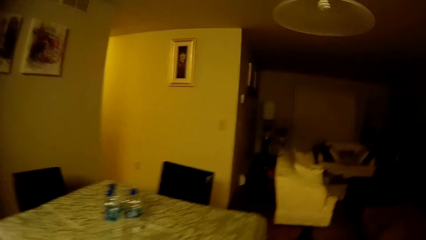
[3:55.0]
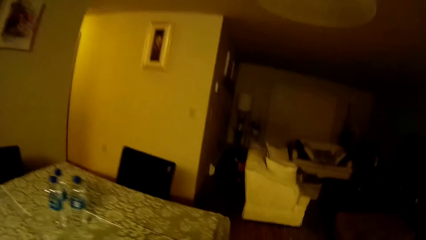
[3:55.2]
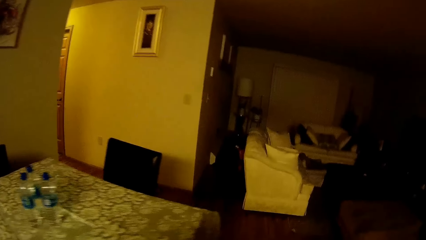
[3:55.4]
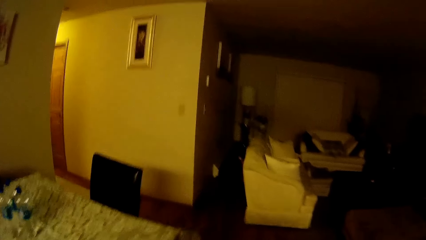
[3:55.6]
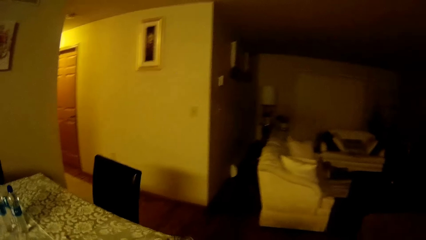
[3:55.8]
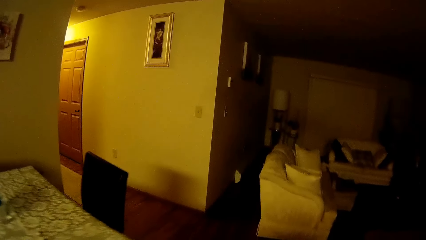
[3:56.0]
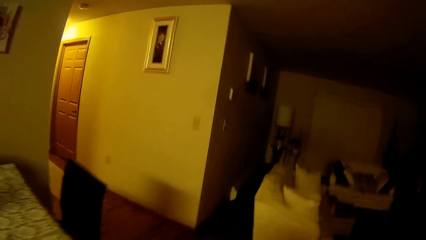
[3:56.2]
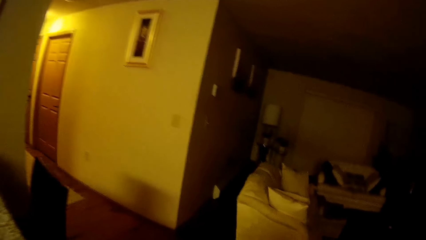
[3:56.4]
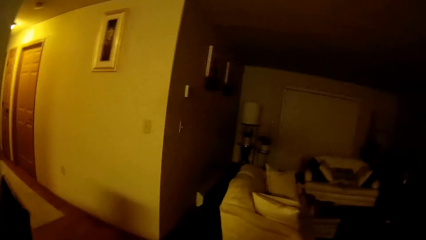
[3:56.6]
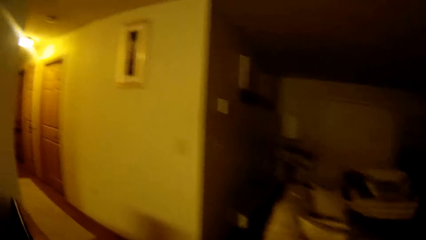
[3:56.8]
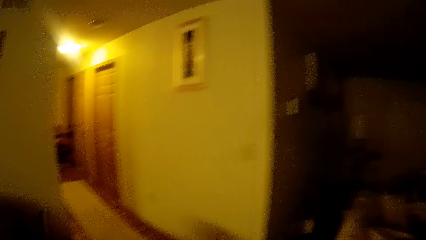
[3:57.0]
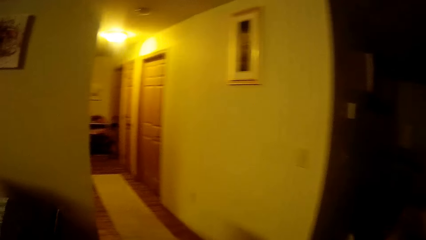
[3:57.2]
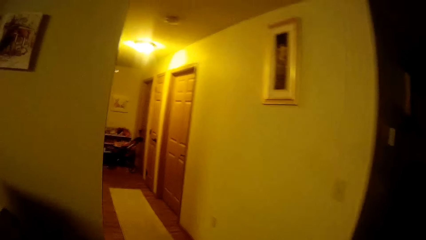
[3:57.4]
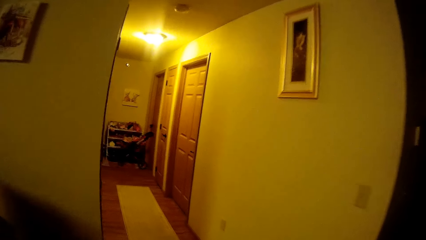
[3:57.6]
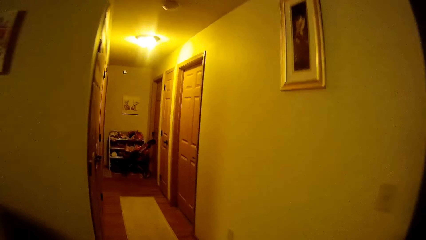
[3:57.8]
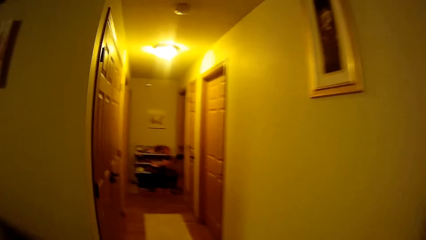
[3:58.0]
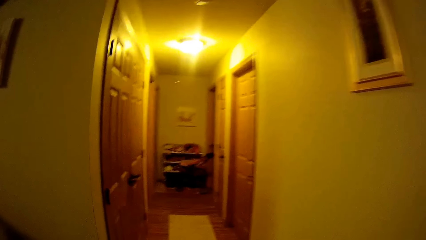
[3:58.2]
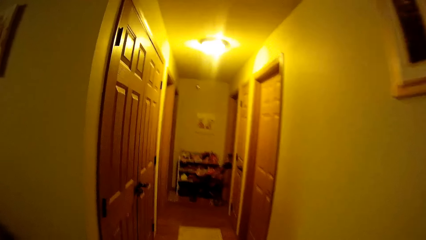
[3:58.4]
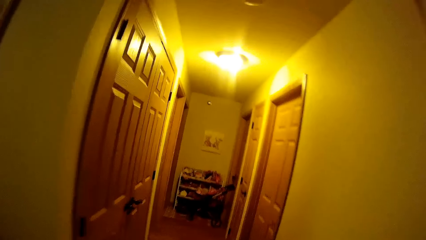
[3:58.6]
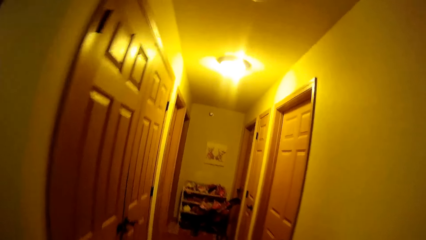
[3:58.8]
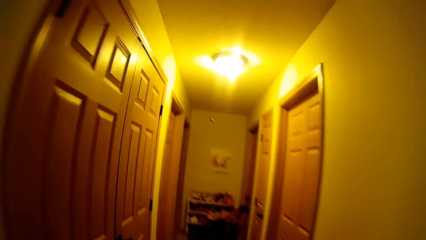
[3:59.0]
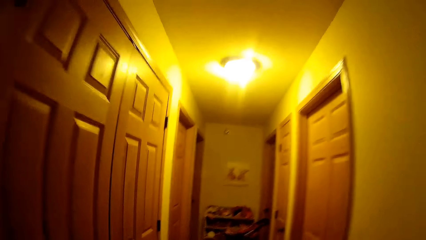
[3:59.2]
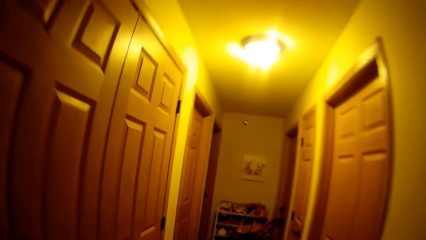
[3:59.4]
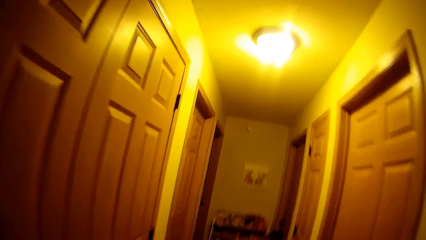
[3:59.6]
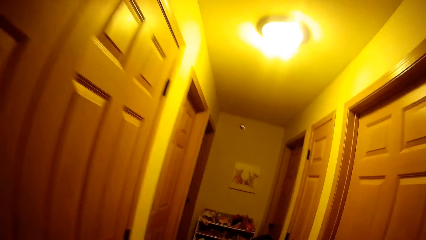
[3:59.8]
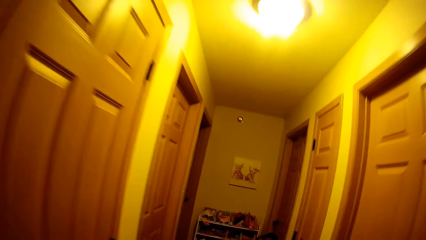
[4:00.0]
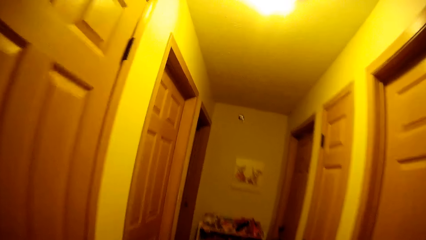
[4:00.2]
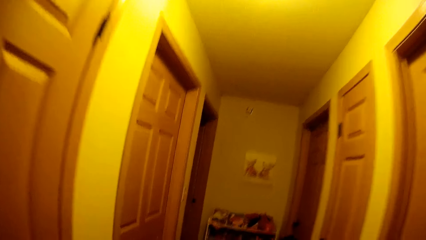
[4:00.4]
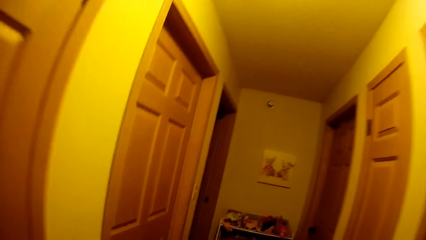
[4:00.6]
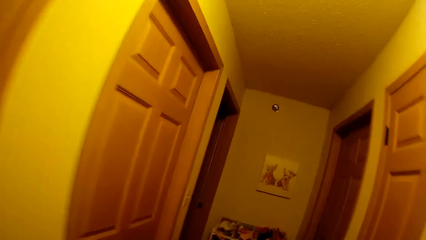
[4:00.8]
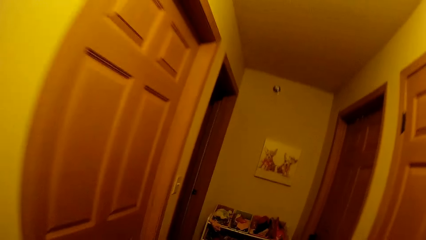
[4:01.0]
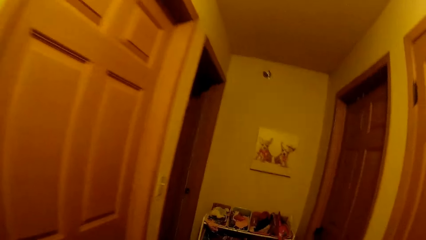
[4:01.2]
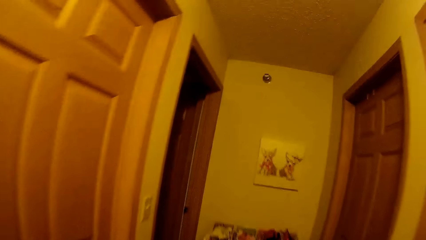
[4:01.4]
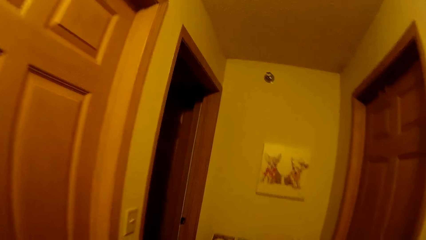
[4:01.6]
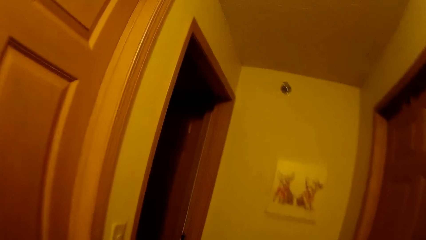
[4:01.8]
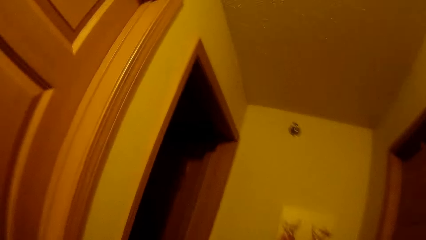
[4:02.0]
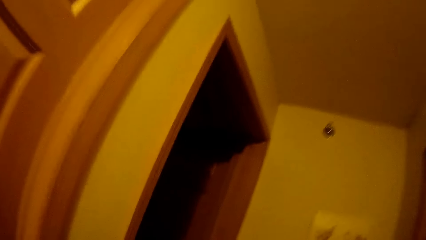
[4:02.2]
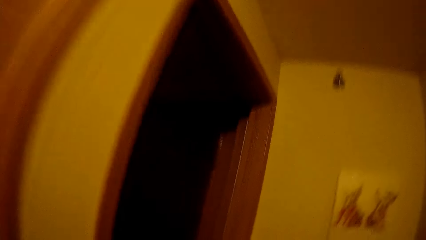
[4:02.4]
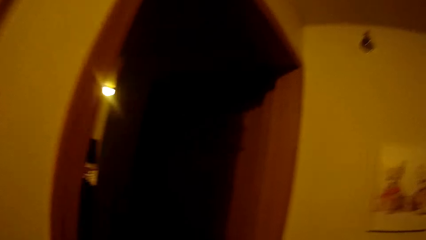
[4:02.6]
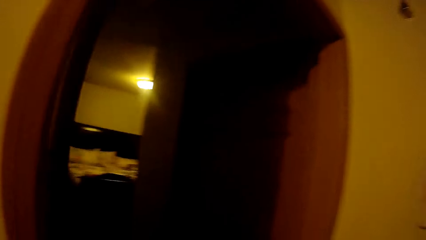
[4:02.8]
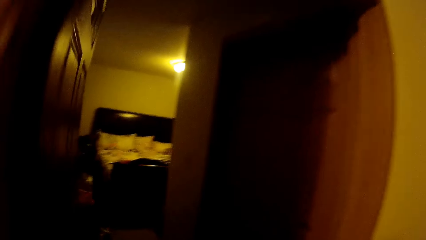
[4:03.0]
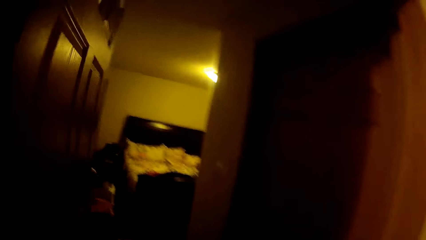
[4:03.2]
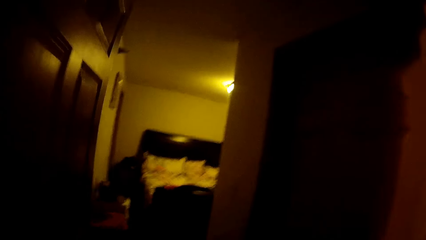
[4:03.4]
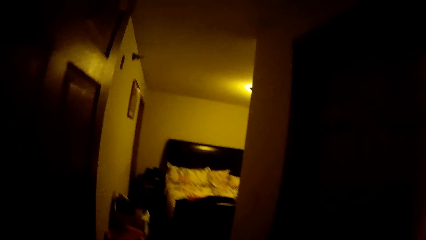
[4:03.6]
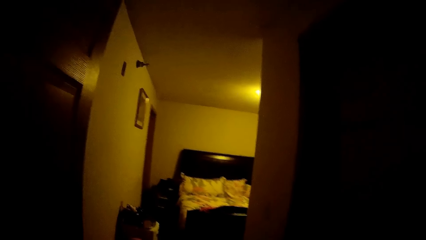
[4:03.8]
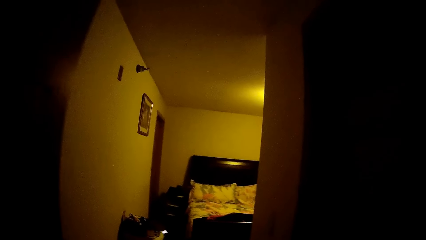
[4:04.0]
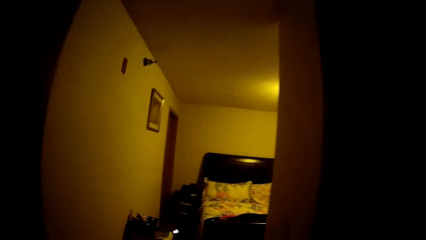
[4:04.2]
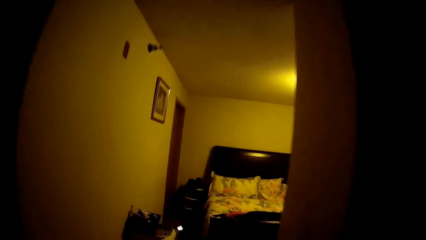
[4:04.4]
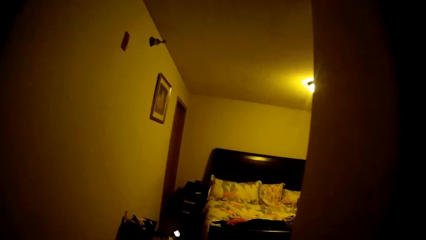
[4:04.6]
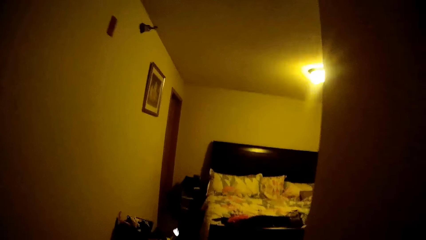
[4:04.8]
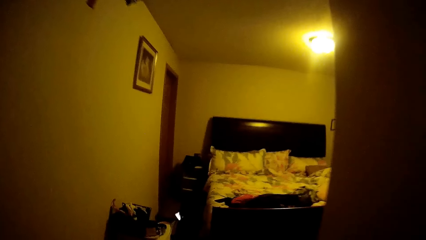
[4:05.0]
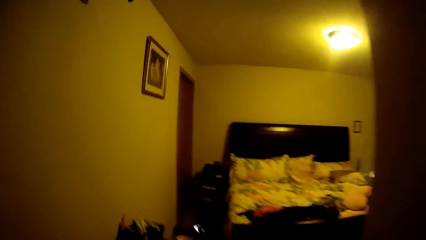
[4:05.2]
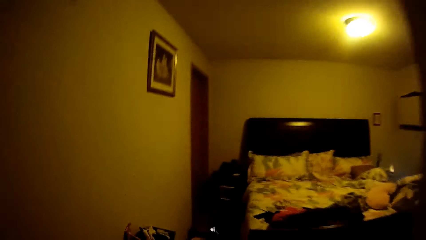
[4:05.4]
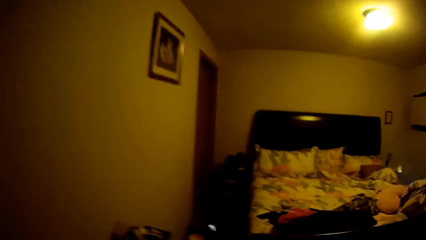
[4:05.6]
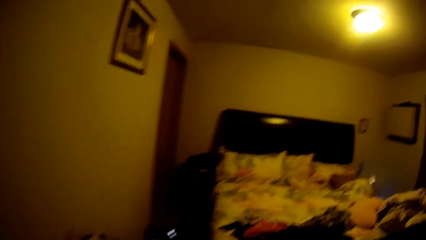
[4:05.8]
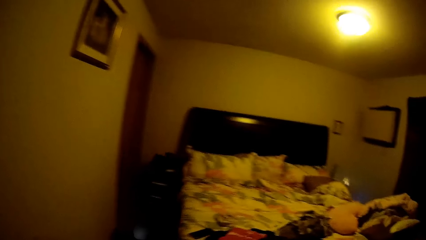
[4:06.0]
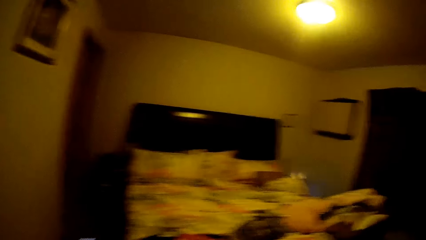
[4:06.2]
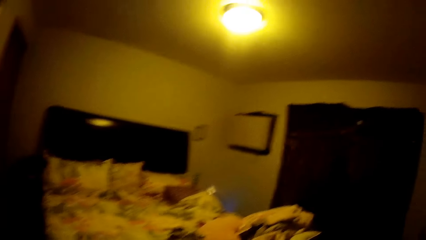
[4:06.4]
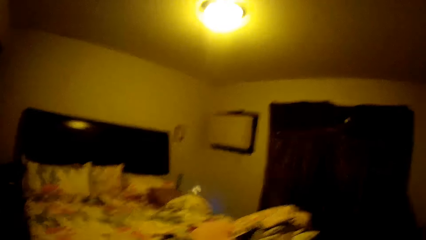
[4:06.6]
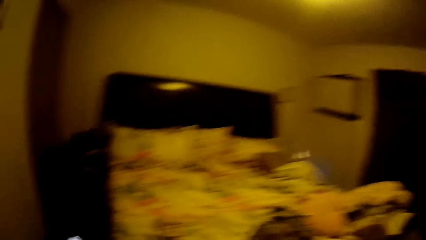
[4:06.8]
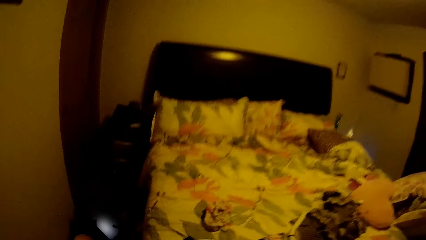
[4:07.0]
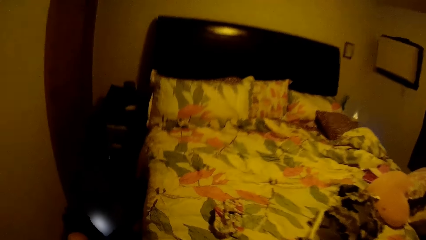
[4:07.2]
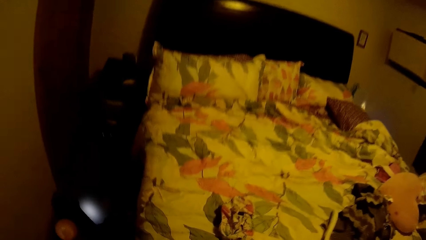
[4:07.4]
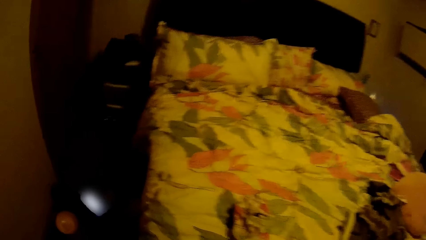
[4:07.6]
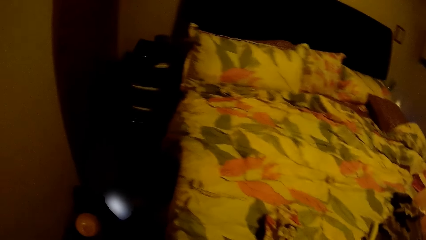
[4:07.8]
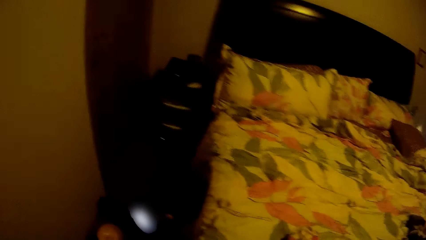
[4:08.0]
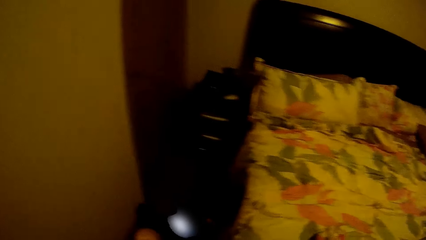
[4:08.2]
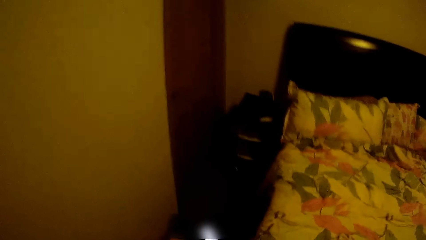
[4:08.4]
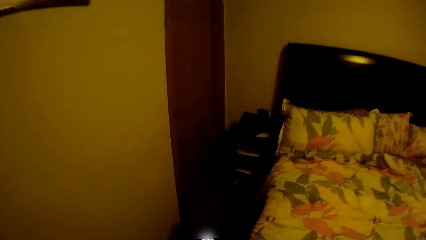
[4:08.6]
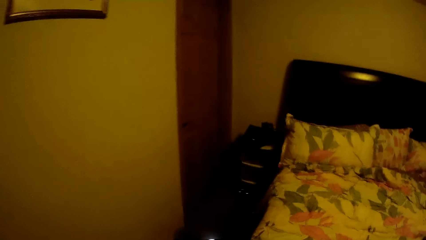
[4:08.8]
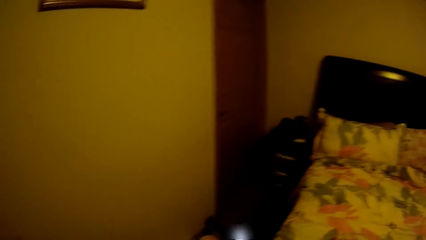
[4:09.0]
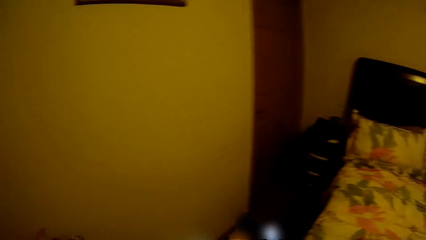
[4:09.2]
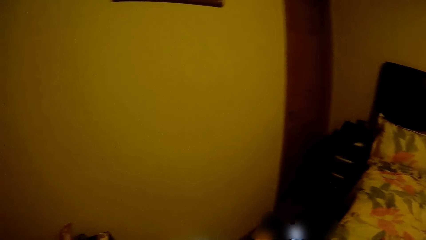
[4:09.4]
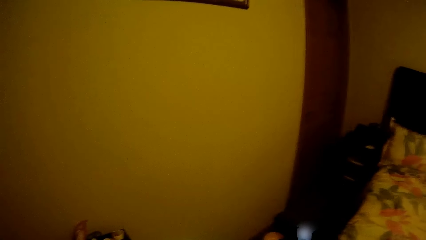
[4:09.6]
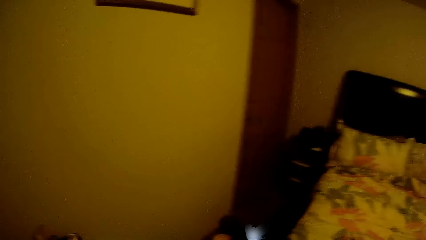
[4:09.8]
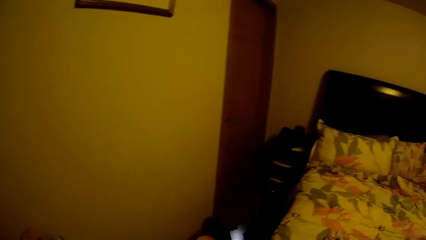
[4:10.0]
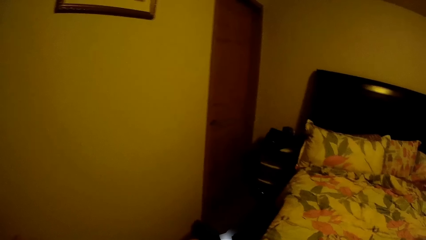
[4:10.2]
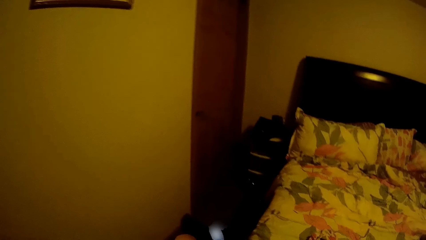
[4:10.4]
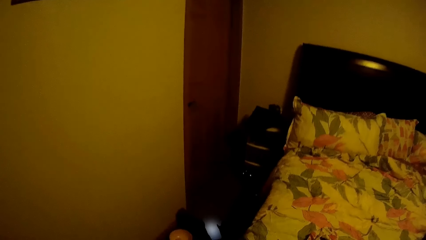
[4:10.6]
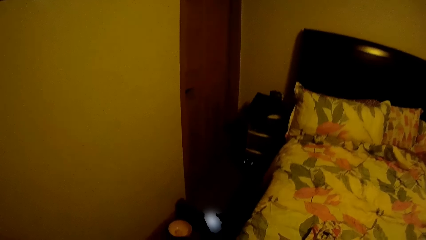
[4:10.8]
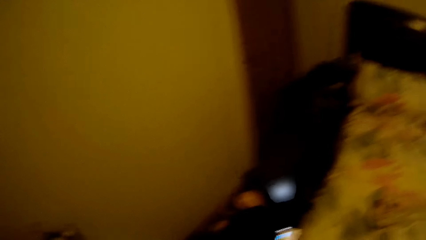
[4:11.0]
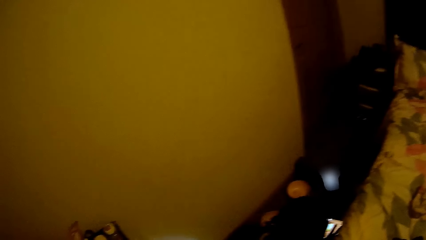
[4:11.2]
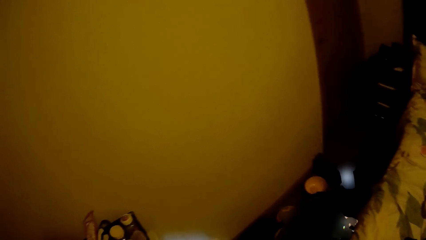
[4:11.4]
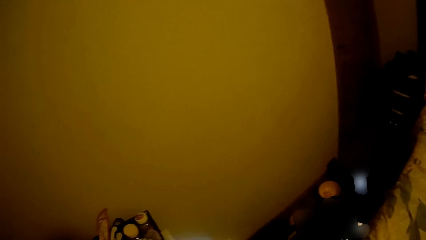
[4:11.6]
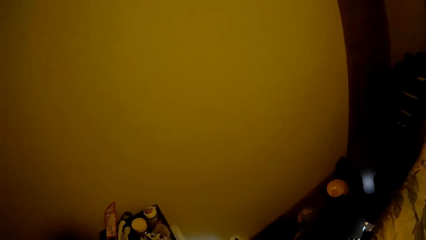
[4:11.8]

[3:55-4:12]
The camera wearer walks towards a bedroom. They stare around. A girl uses a phone.
